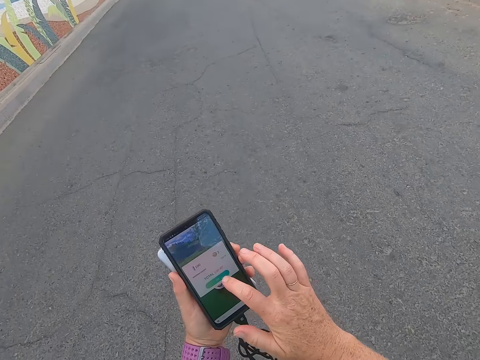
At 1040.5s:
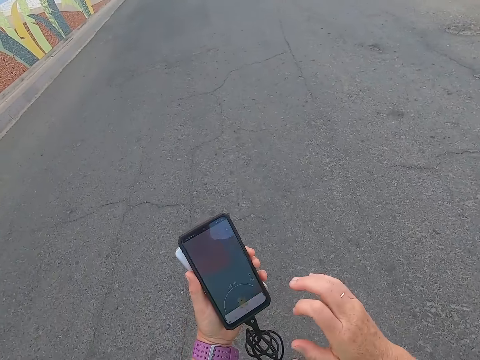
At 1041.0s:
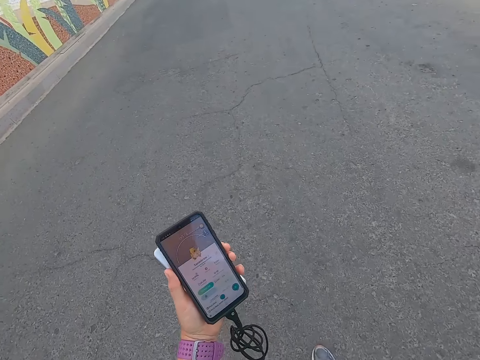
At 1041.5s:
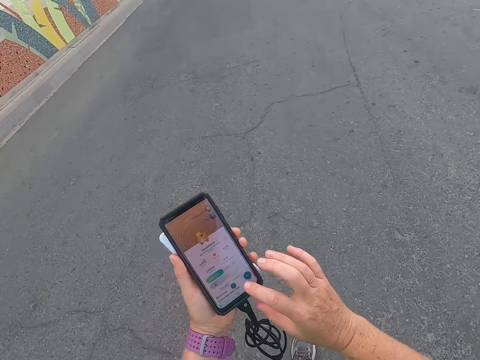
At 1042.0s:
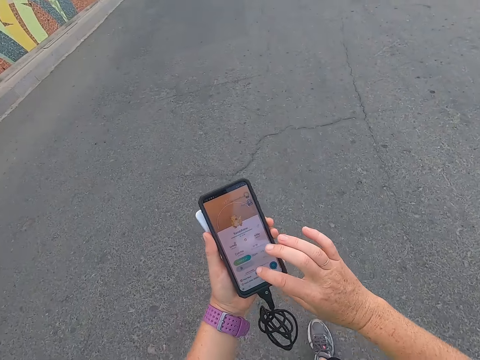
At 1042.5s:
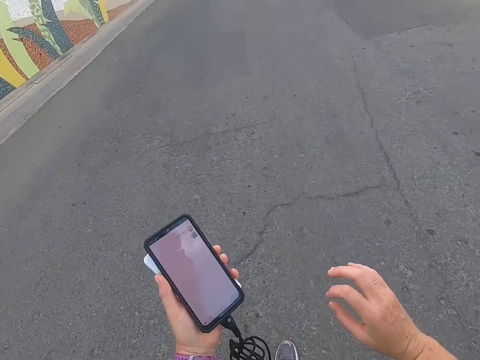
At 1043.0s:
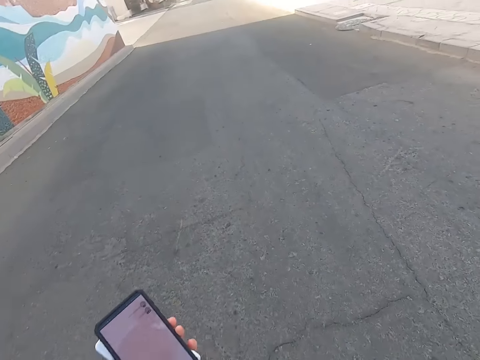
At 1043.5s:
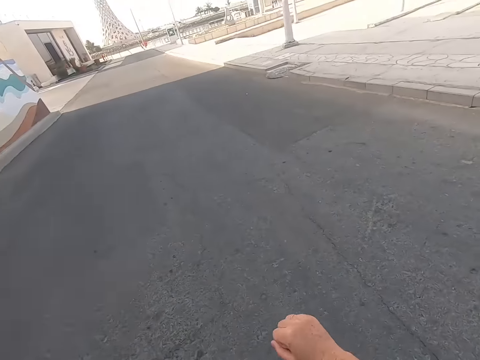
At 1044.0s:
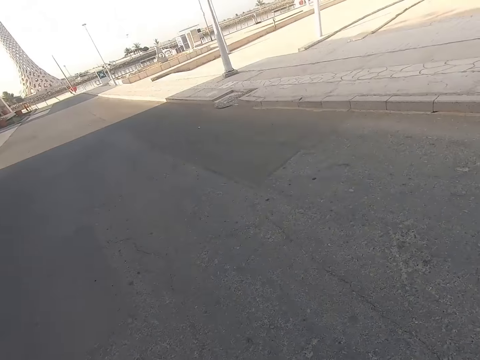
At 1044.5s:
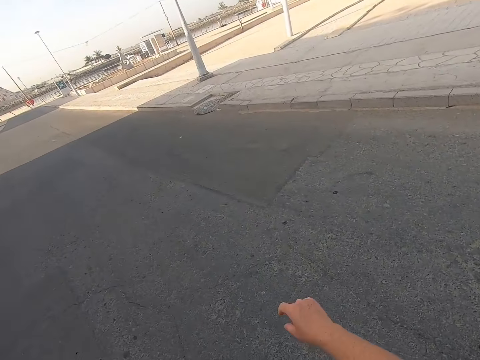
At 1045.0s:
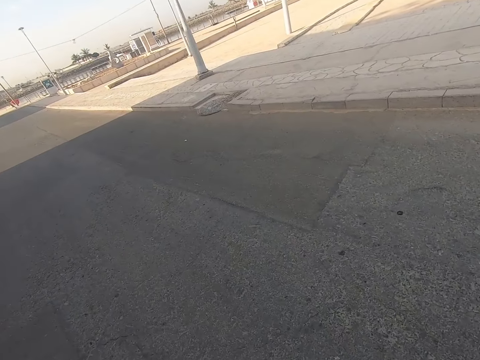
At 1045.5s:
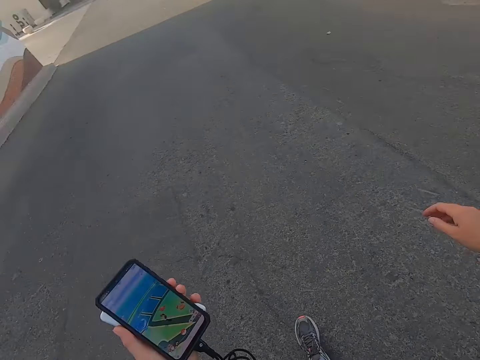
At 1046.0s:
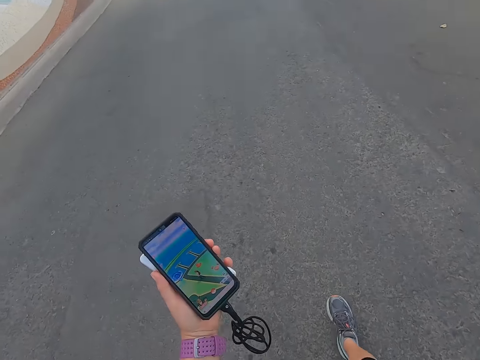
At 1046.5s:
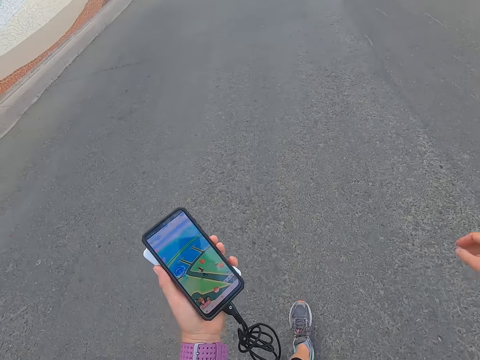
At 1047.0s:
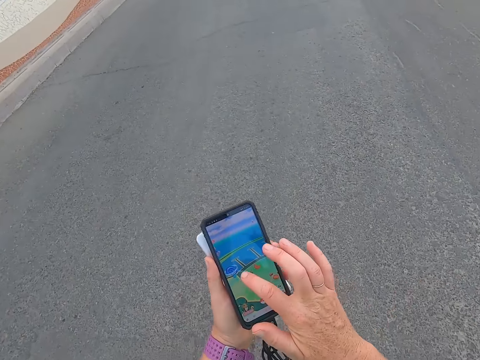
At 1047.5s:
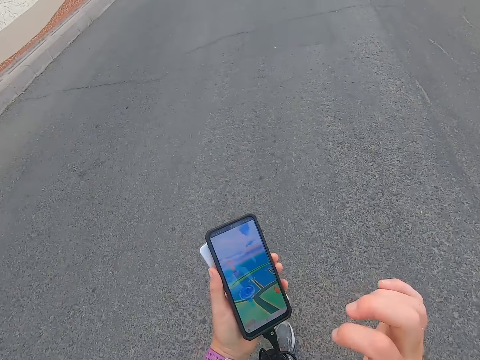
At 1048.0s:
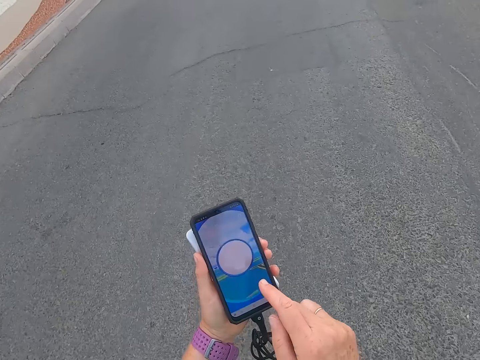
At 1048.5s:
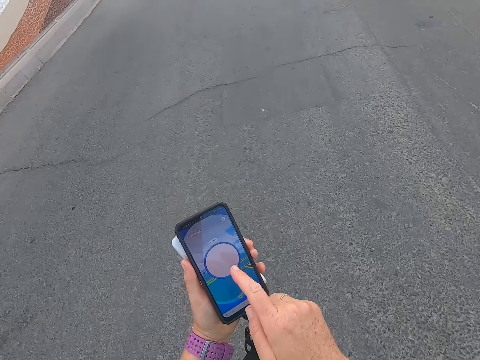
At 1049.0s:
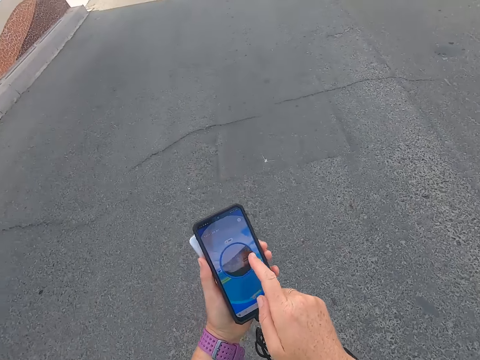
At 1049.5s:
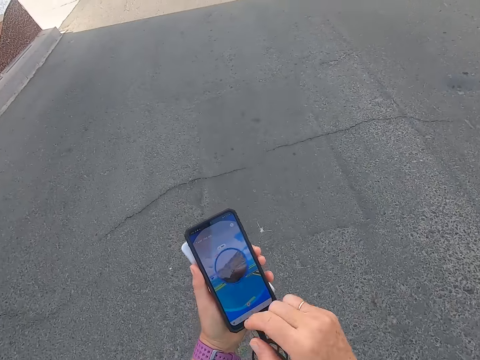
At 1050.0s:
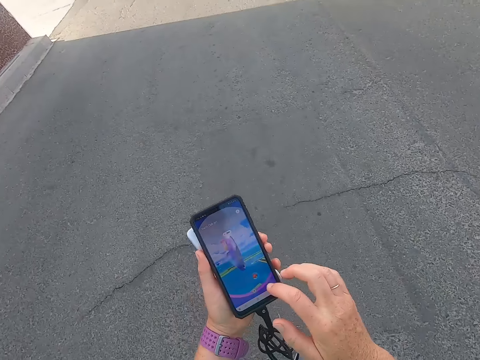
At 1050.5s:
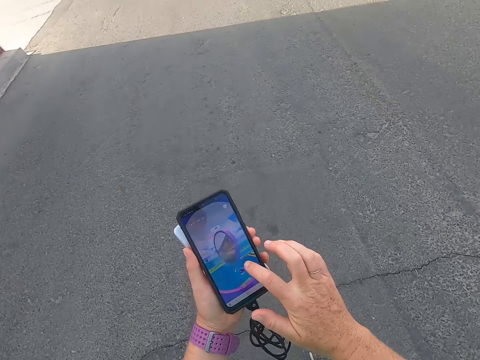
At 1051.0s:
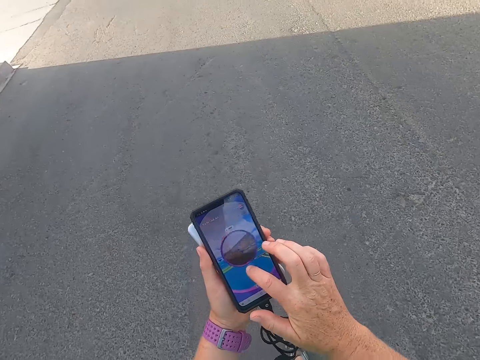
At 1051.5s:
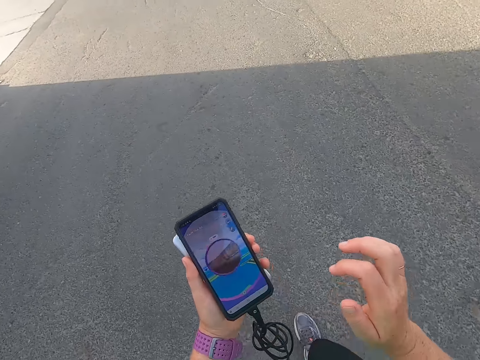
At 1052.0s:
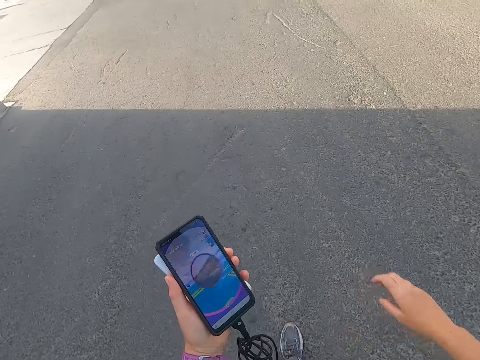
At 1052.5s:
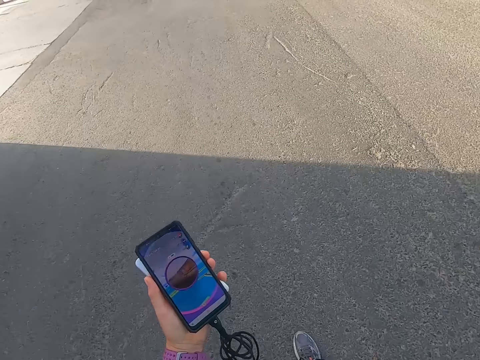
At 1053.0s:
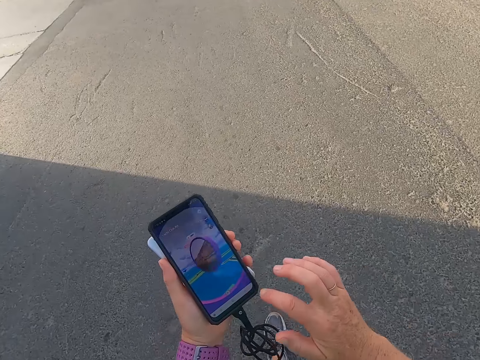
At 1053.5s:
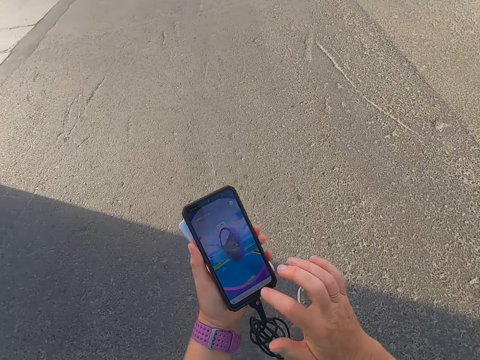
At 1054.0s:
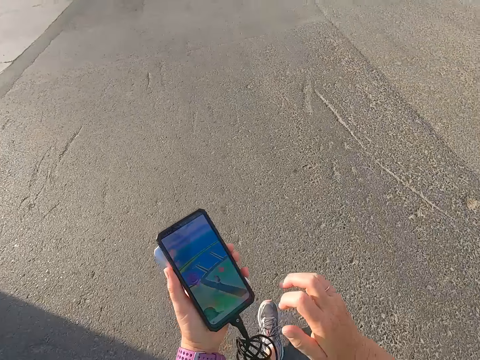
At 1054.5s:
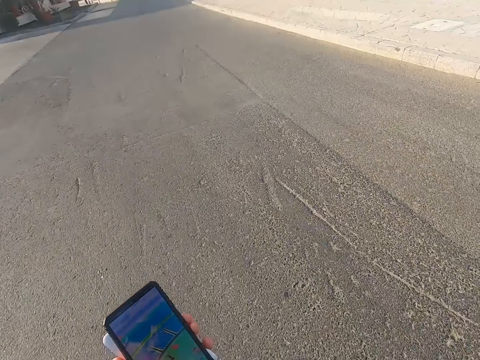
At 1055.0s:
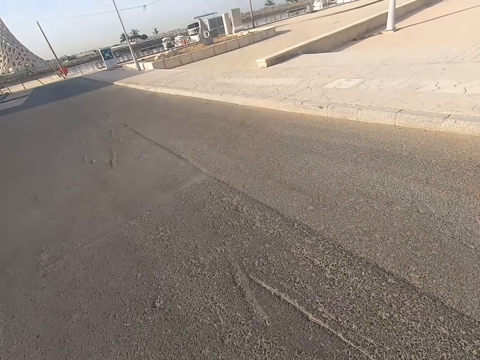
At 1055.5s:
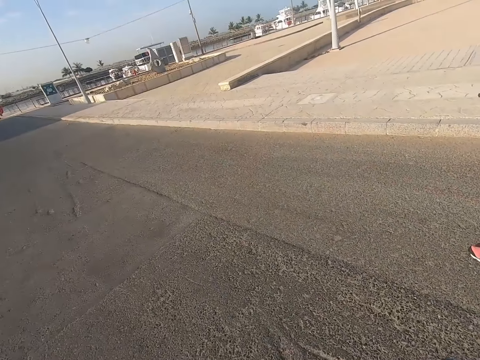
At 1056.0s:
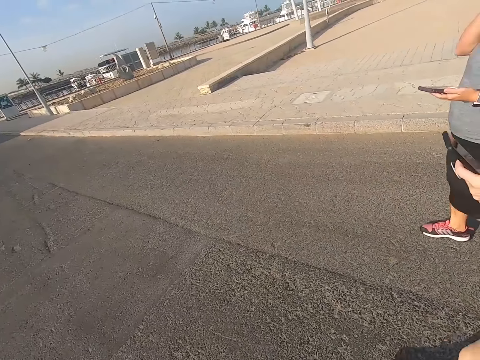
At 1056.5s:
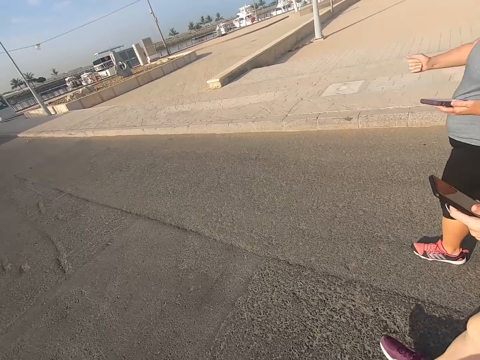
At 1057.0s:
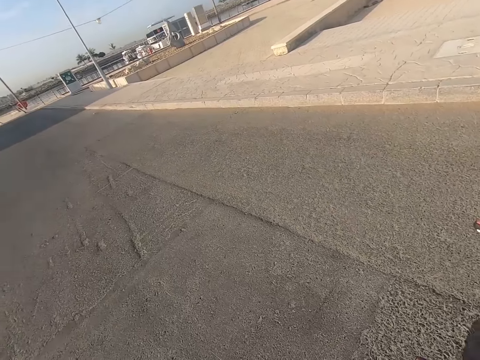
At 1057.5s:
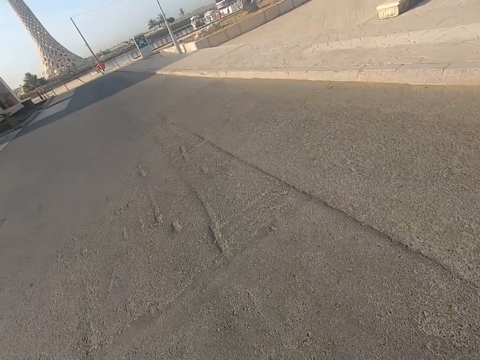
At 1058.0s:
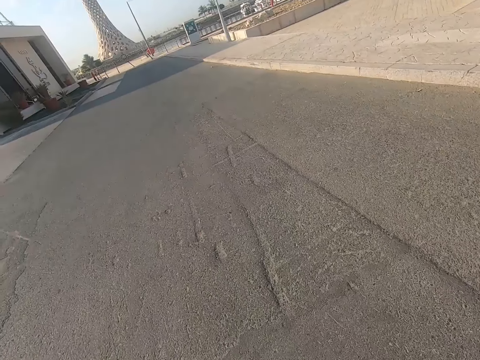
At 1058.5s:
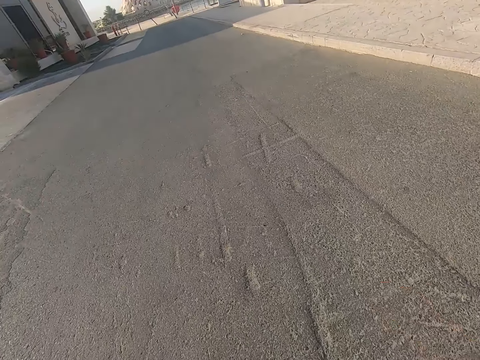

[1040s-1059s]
The camera wearer scrolls the phone. They touch the phone. They walk with a man. They look at the phone. They touch the phone. They scroll the phone. They walk with the man on the road. They scroll the phone. They touch the phone. They walk with the man. They touch the phone. They walk with the man on the road.

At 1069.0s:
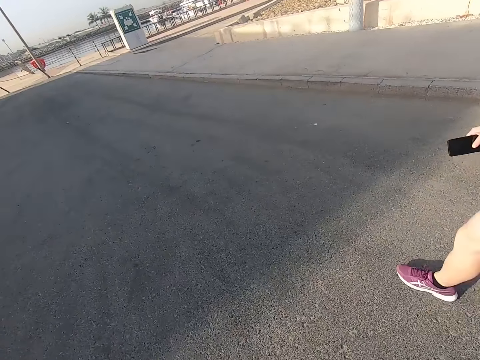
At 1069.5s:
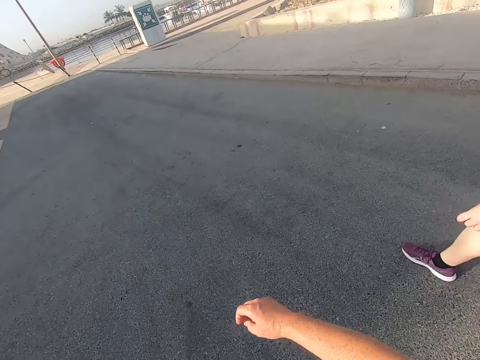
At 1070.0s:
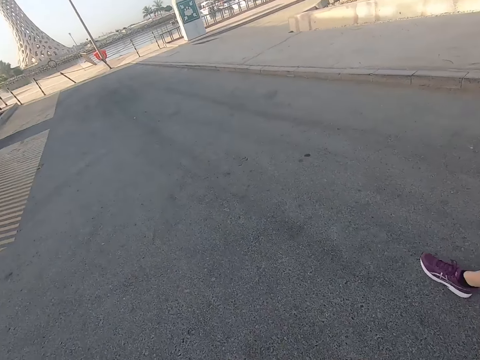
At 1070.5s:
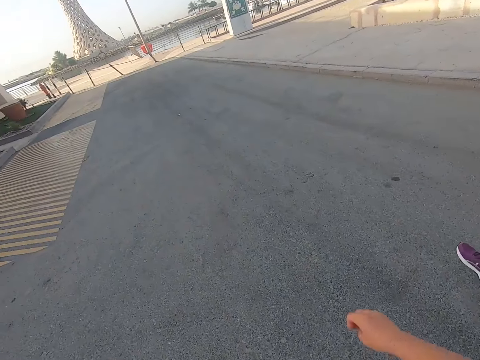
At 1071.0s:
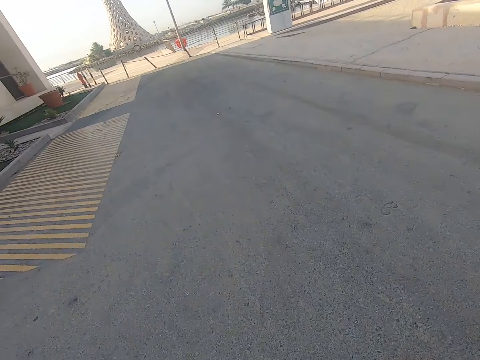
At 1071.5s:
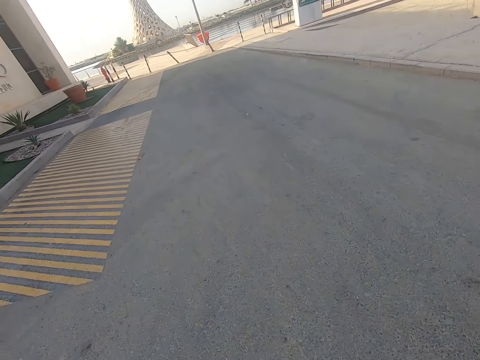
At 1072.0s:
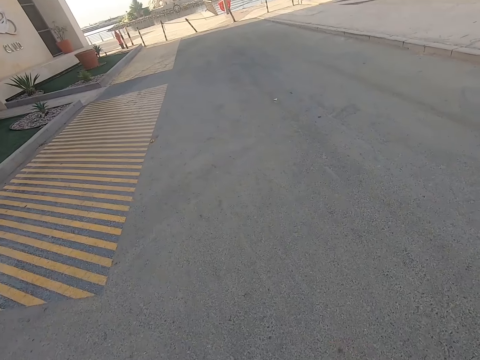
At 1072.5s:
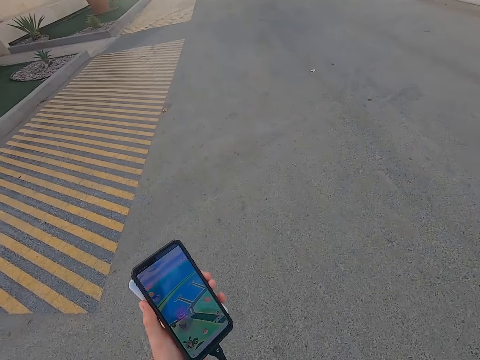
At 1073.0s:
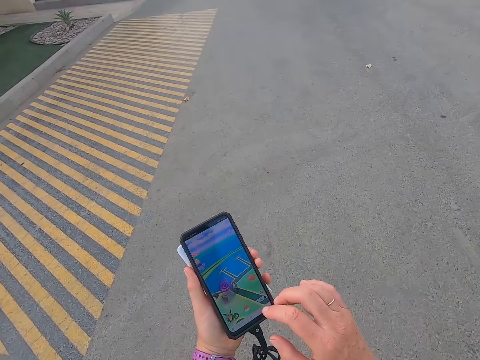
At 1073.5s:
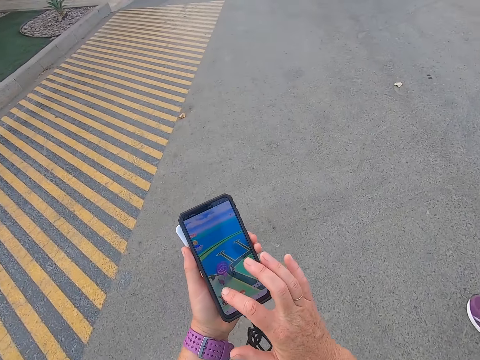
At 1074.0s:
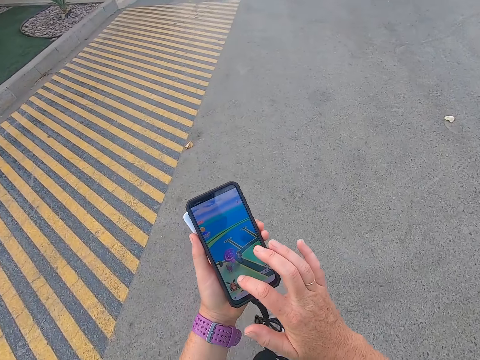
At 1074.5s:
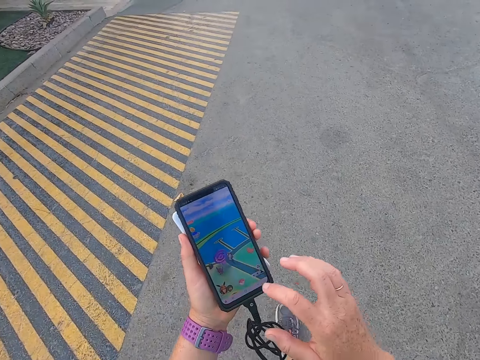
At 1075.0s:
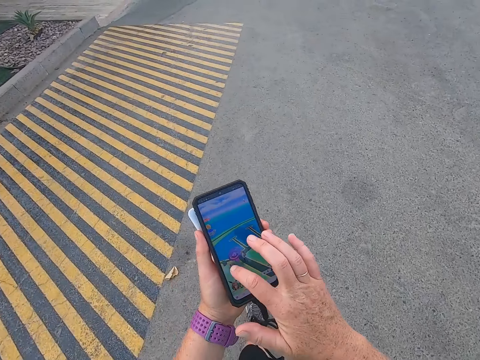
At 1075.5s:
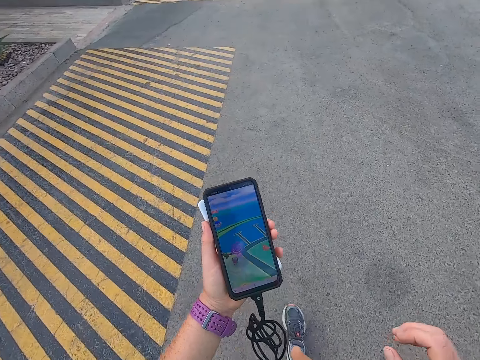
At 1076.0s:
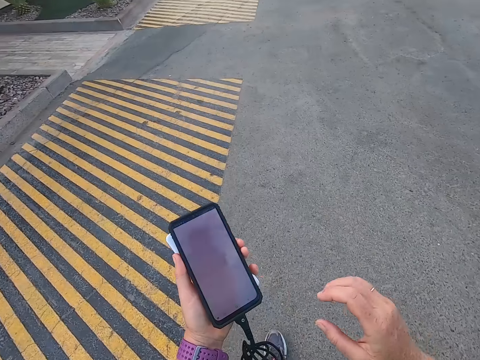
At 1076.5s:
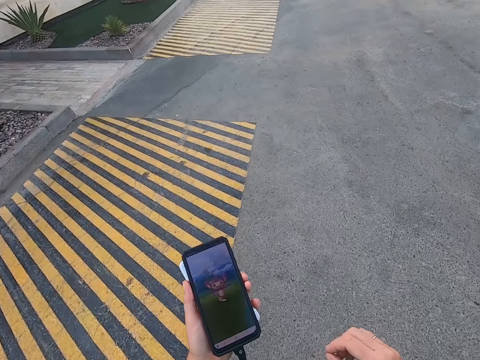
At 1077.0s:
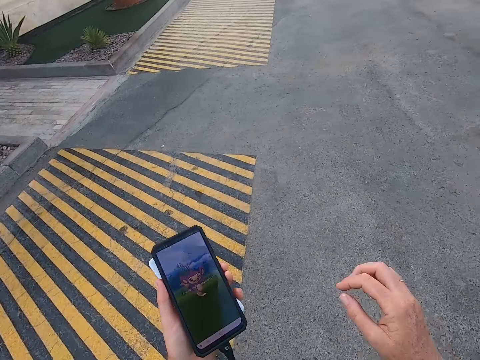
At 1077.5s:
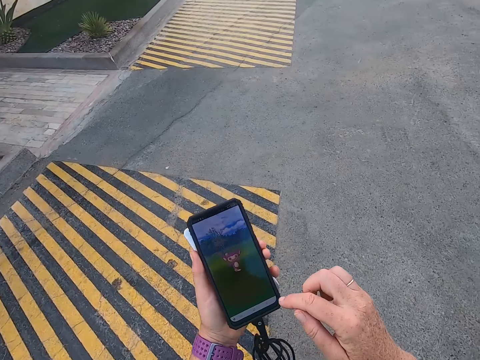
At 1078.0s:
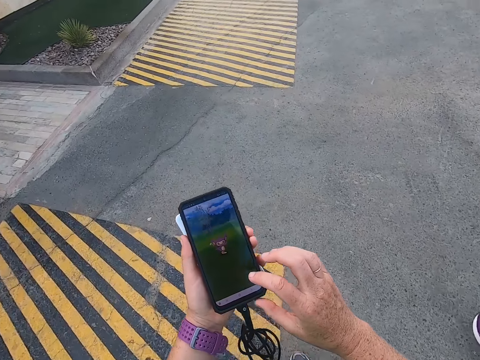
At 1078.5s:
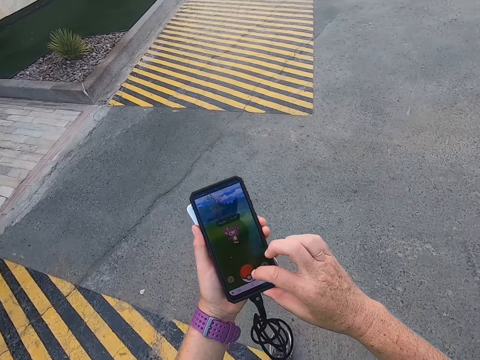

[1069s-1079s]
A man walks on the road. Another man walks on the road. The camera wearer scrolls the phone. They touch the phone. They walk with a man.
